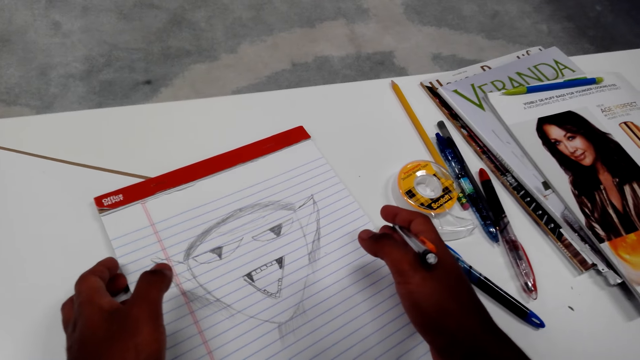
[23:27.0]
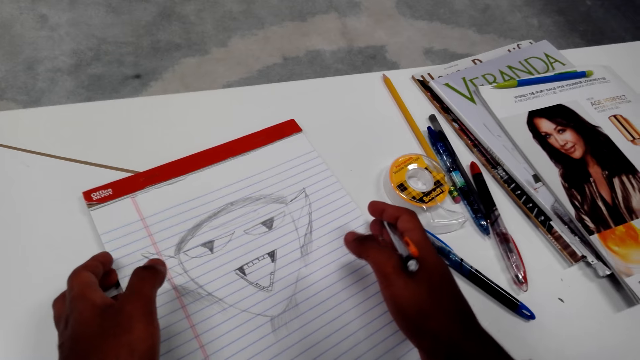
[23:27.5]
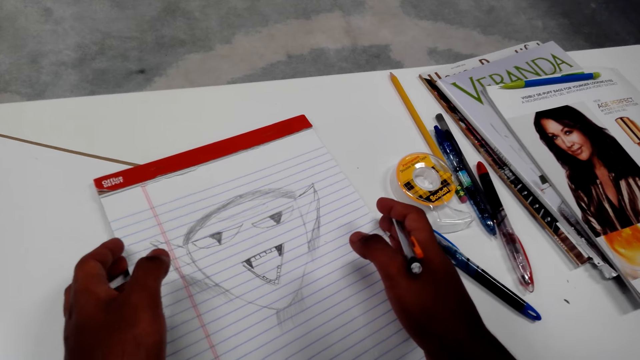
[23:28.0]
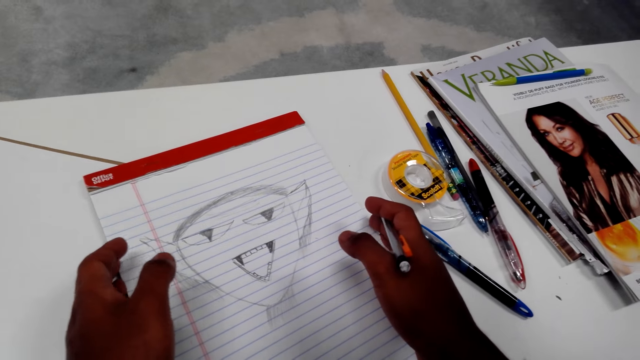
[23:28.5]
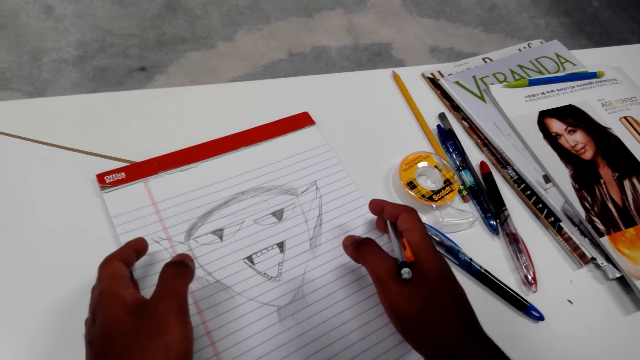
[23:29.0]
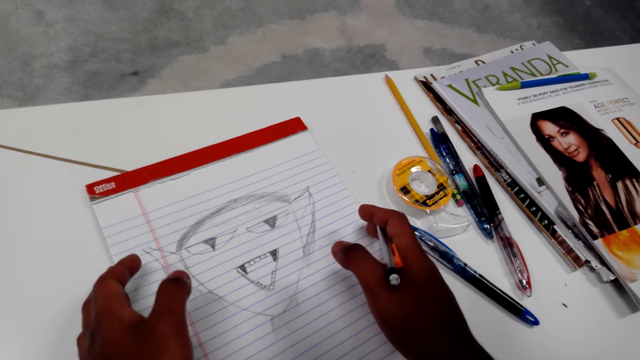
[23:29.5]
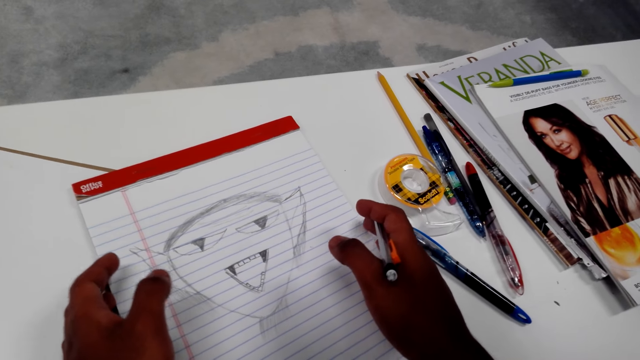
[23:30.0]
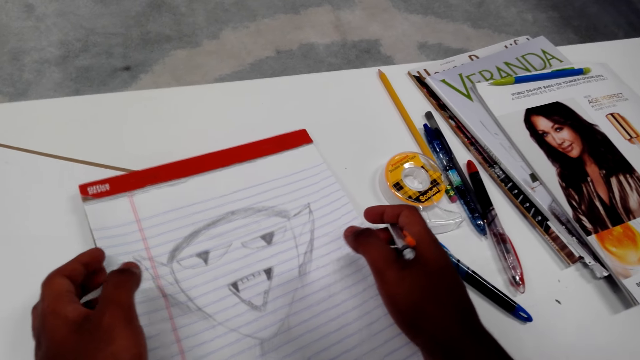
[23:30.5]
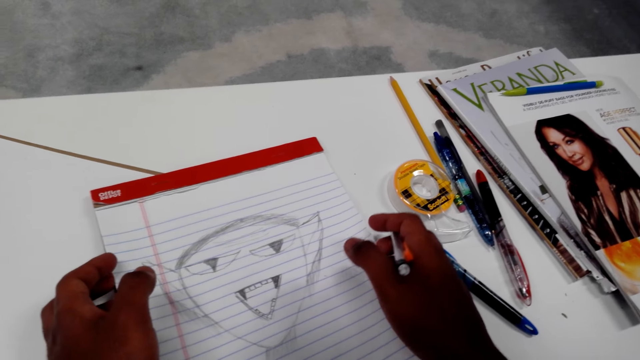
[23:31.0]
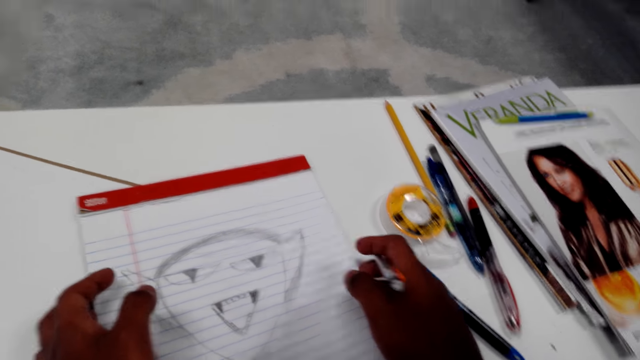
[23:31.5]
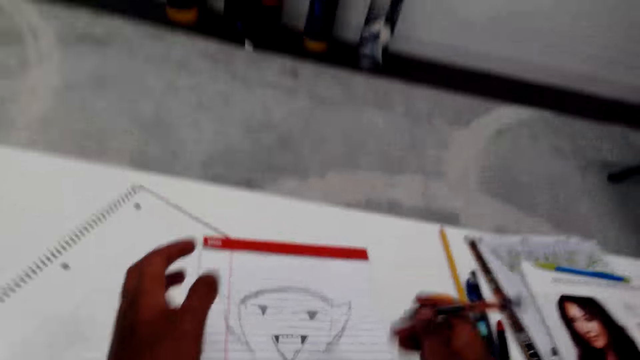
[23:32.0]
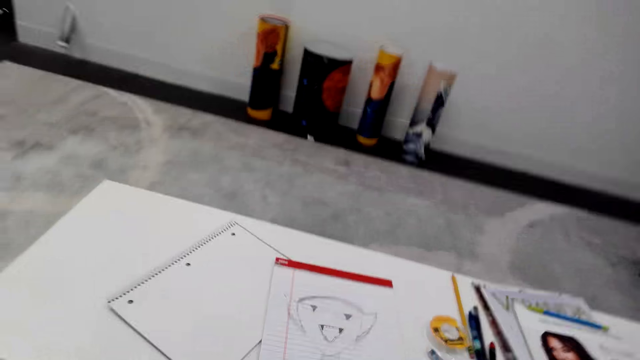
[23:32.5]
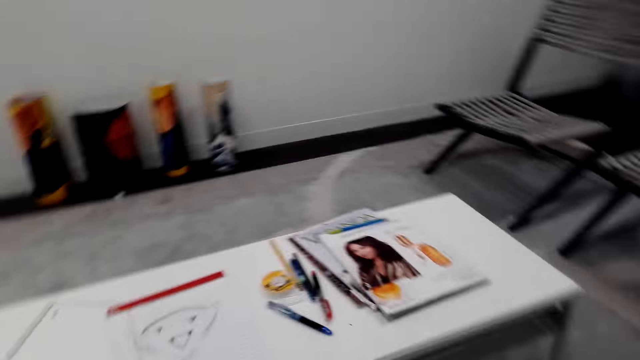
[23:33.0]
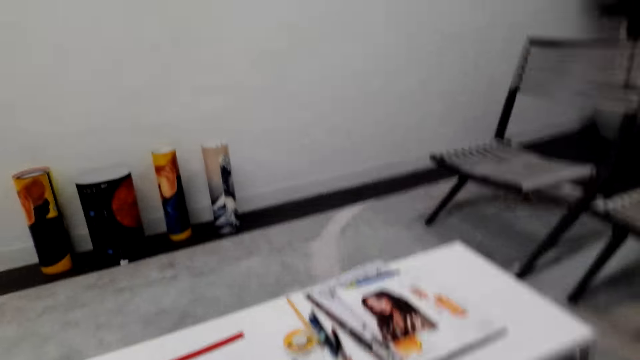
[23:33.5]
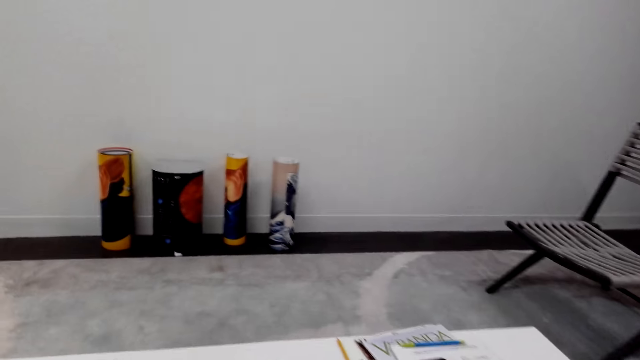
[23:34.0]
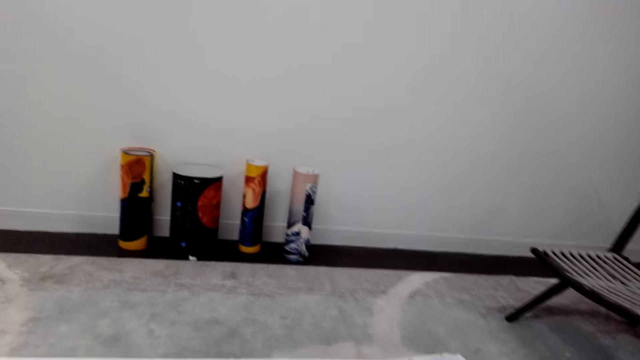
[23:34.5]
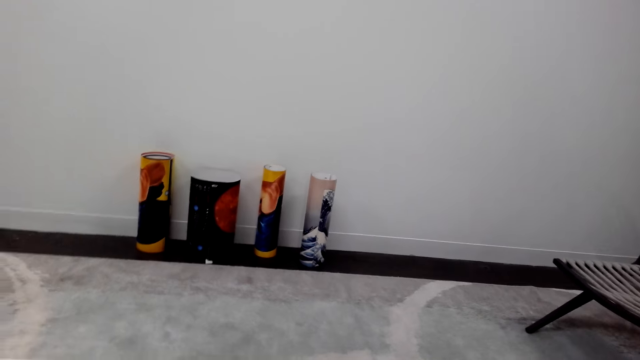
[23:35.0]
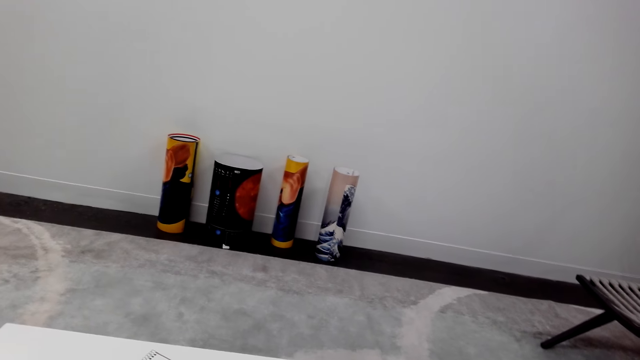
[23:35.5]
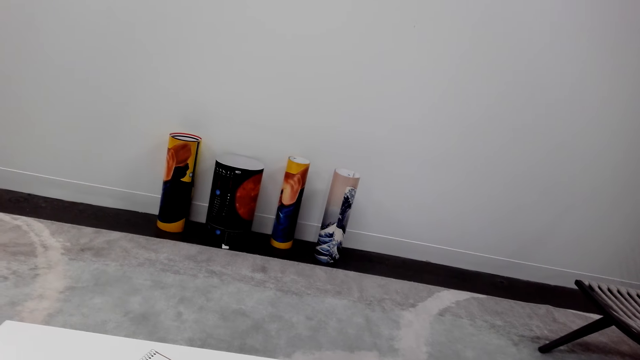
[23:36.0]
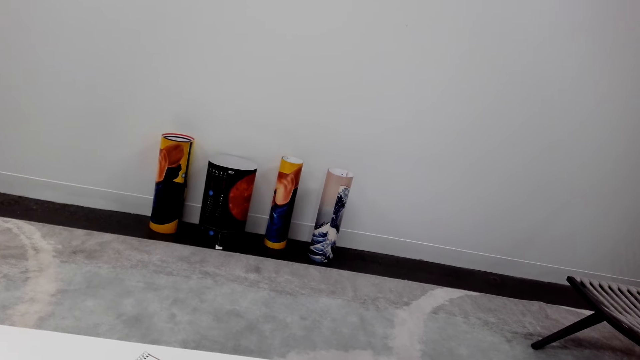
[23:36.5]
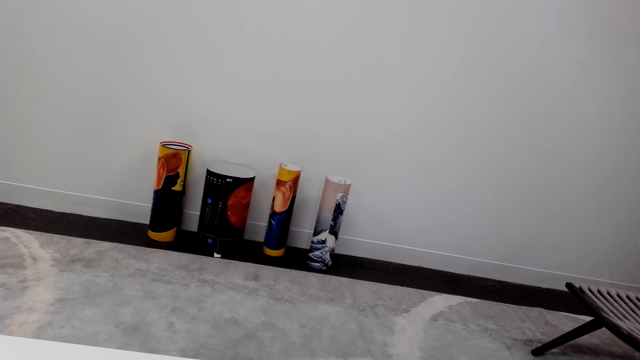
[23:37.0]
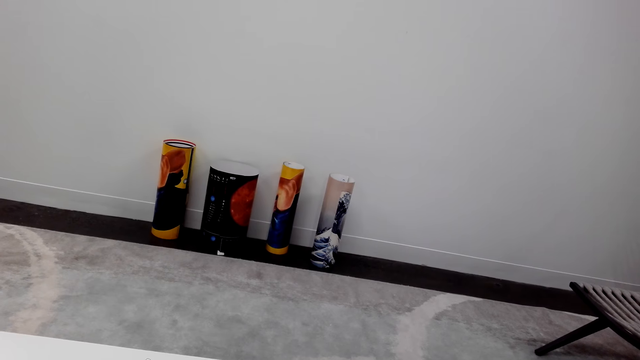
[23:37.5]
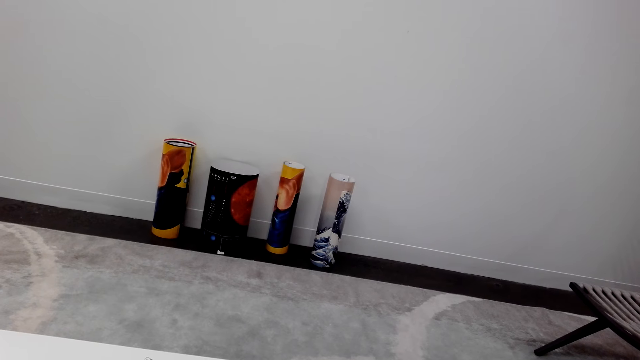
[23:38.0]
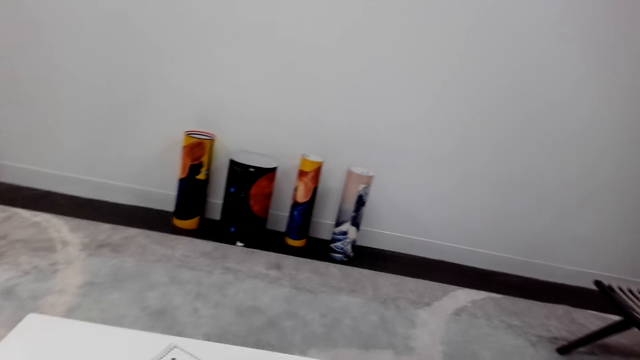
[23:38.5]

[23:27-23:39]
The camera wearer looks on the paper. They move the paper. They turn the book. They look around. They look around again.

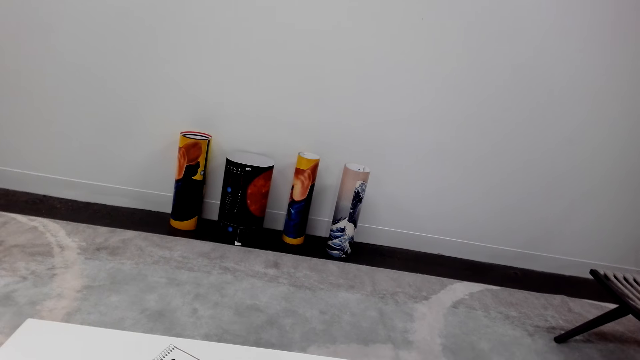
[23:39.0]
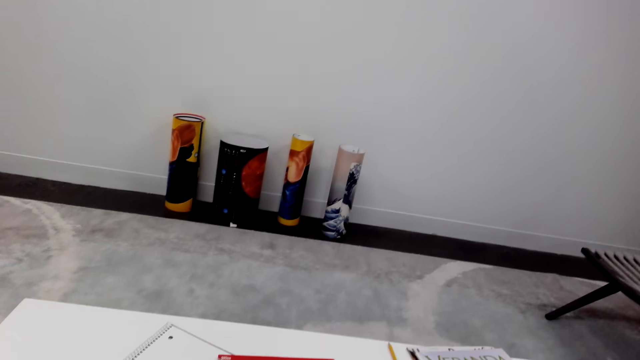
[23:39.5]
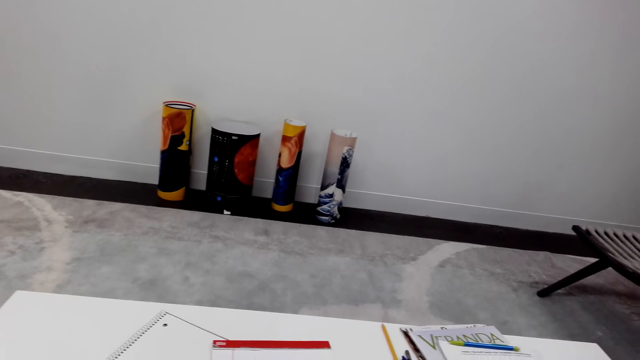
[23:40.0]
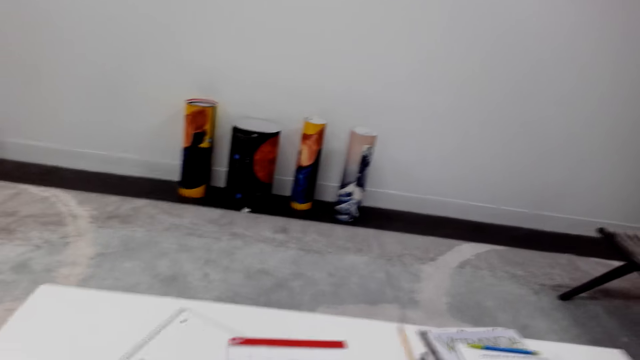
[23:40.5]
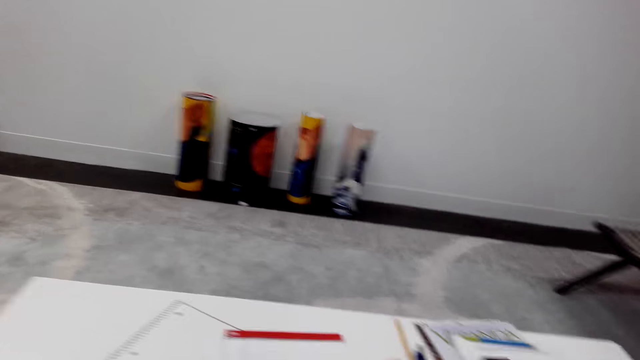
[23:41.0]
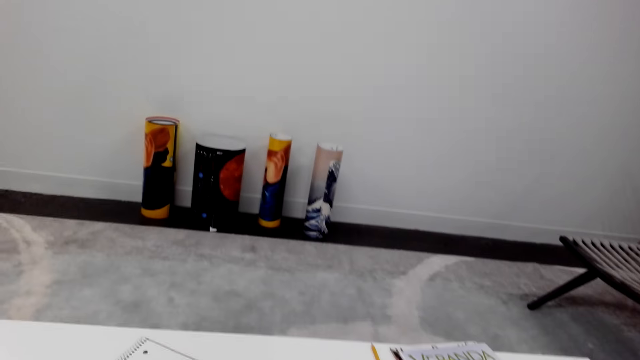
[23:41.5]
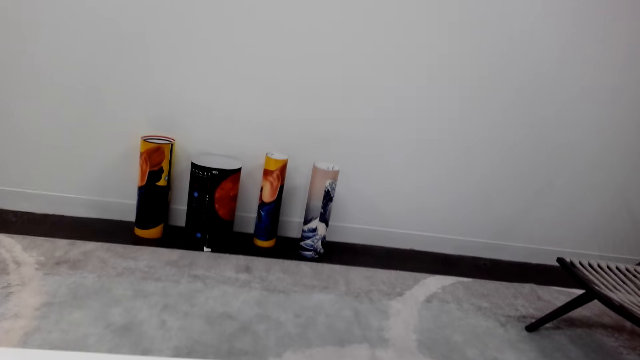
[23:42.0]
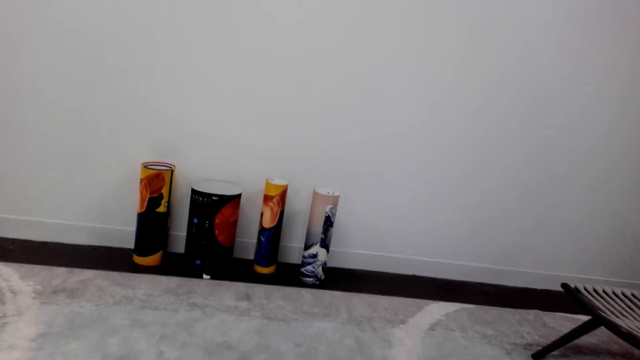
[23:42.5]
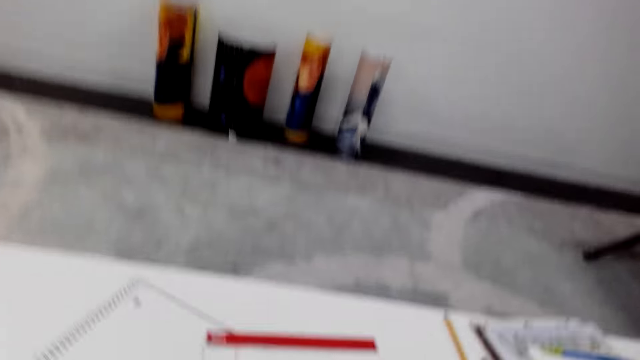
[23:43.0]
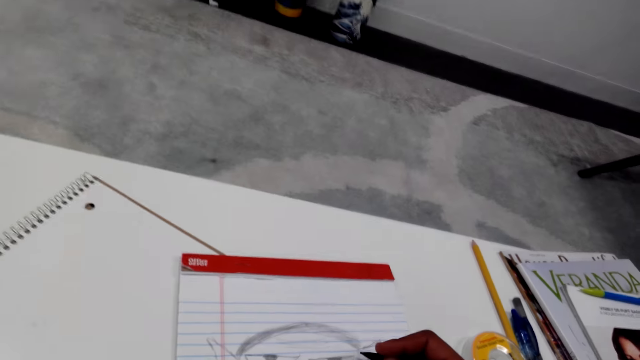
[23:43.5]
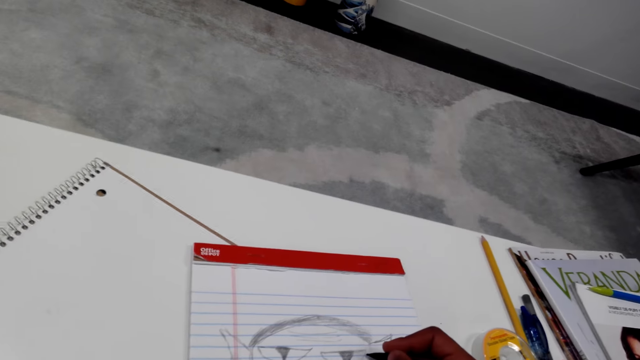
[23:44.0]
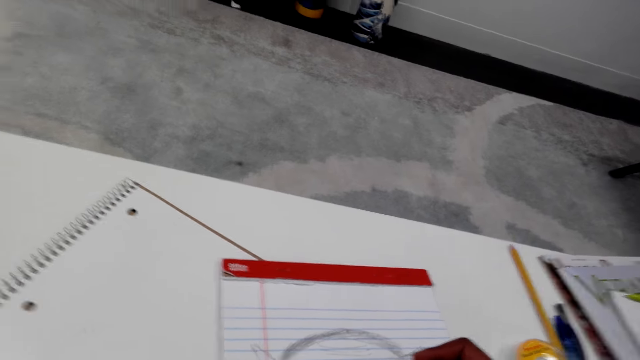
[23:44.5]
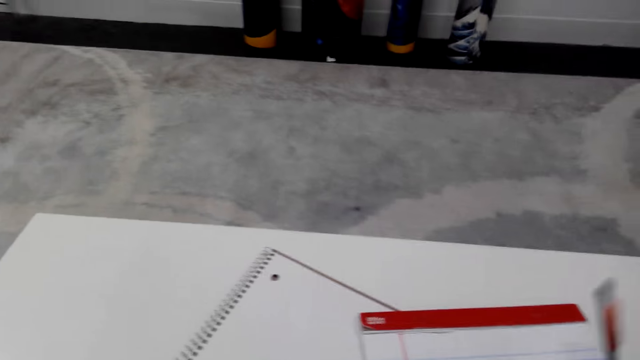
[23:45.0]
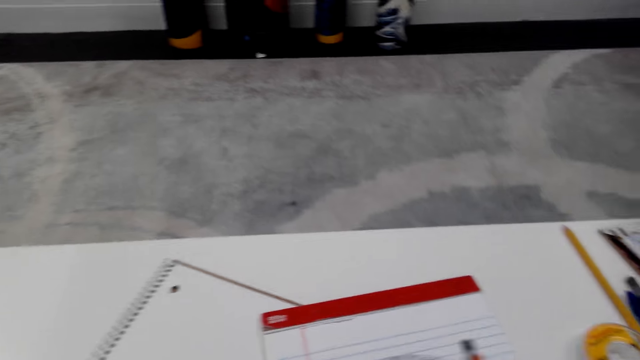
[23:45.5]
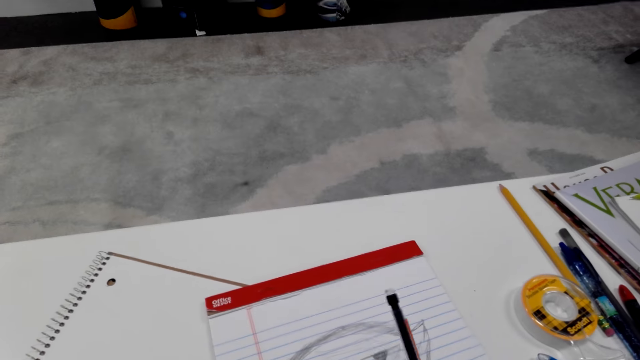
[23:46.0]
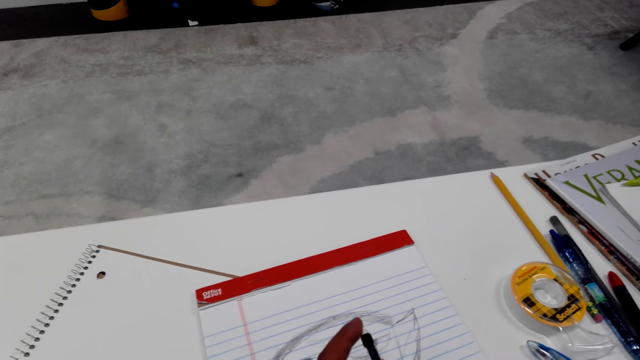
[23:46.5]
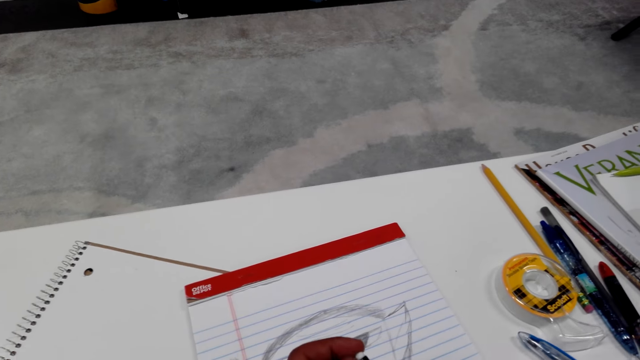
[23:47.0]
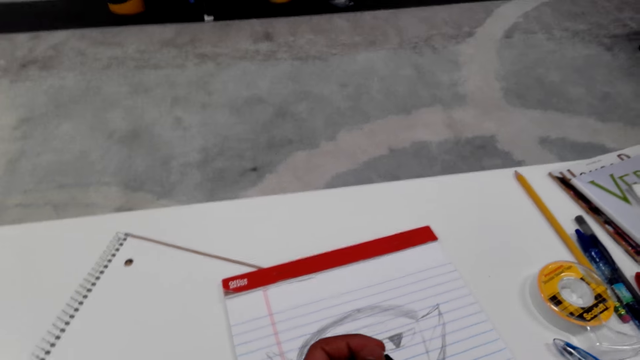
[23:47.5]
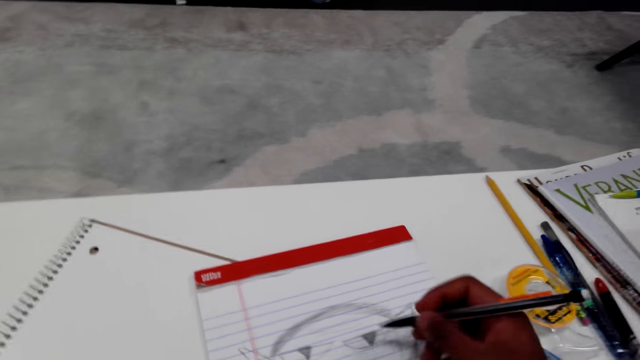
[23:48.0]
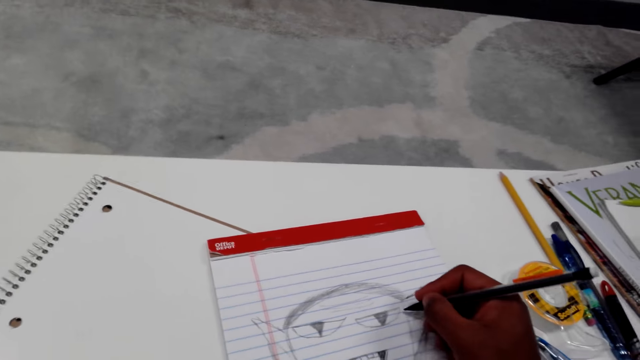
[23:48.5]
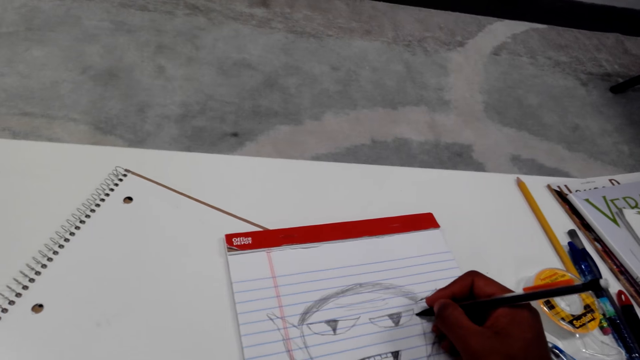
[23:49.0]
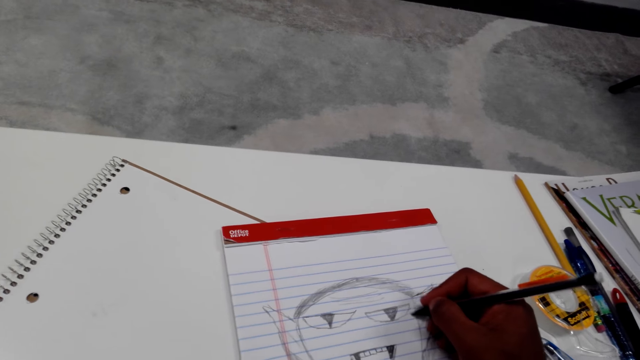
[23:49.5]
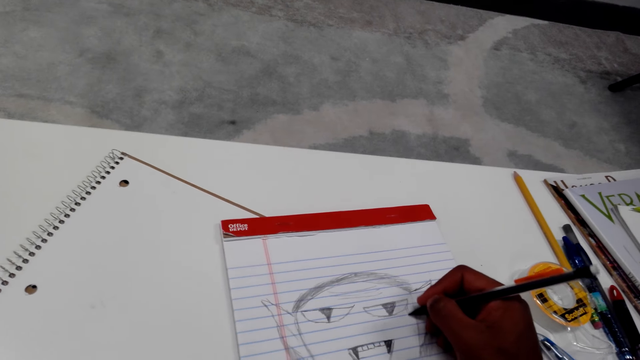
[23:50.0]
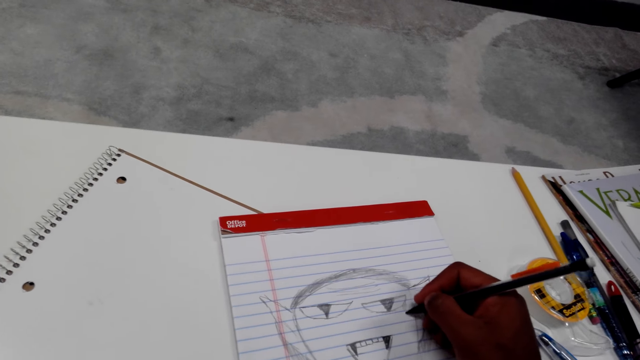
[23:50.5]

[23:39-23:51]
The camera wearer draws on the paper. They turn the pencil. They touch the pencil eraser. They turn the pencil. They draw on the paper.
